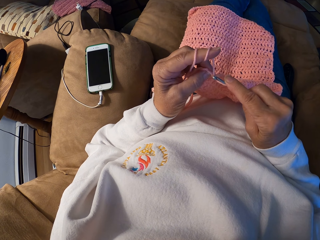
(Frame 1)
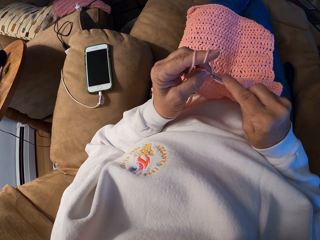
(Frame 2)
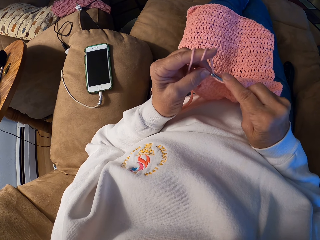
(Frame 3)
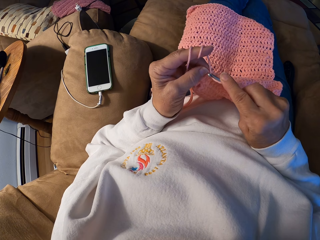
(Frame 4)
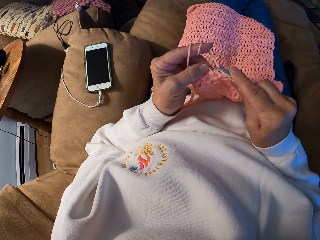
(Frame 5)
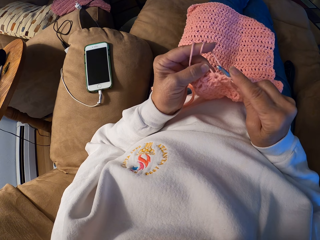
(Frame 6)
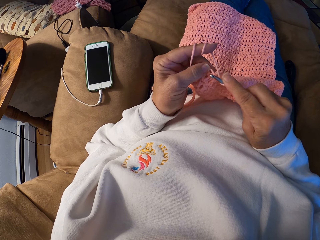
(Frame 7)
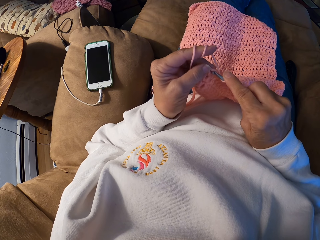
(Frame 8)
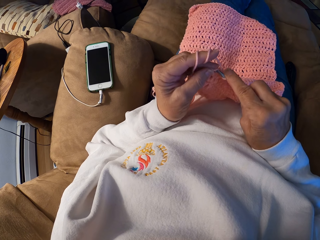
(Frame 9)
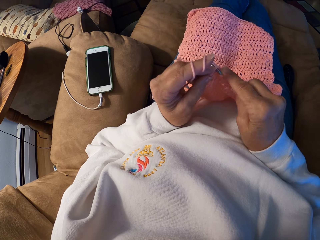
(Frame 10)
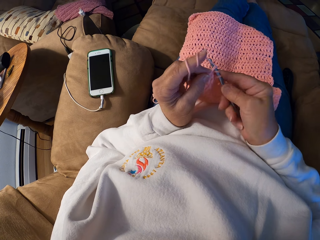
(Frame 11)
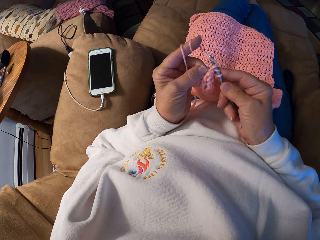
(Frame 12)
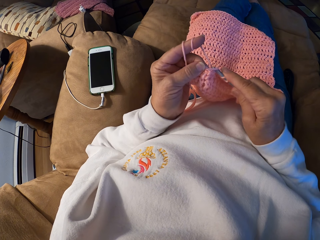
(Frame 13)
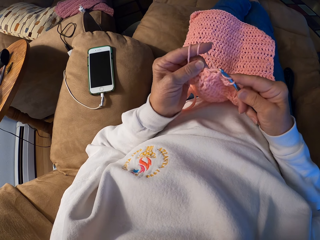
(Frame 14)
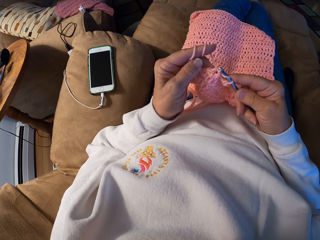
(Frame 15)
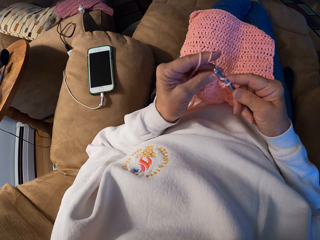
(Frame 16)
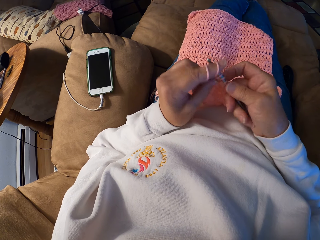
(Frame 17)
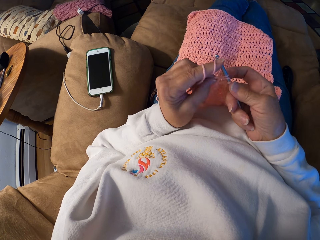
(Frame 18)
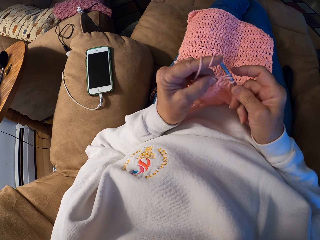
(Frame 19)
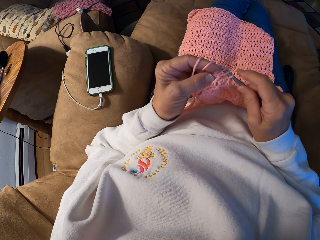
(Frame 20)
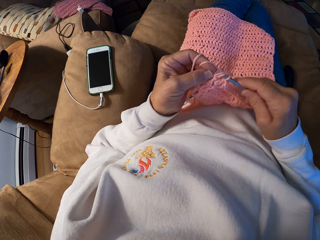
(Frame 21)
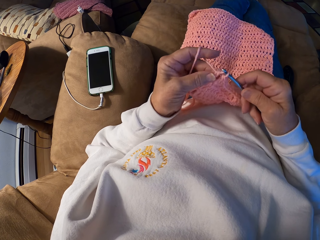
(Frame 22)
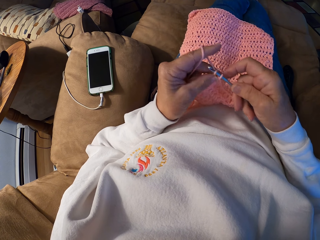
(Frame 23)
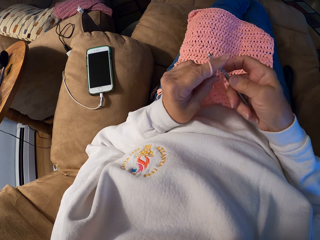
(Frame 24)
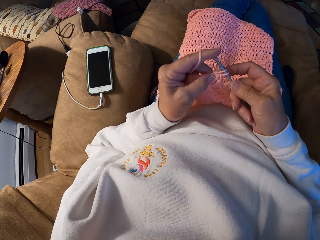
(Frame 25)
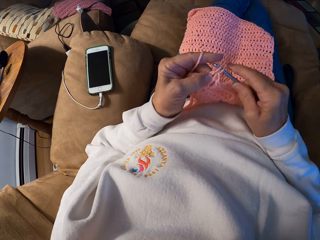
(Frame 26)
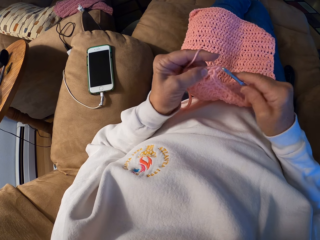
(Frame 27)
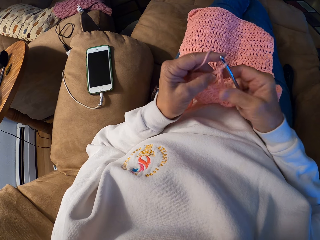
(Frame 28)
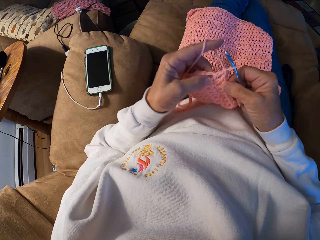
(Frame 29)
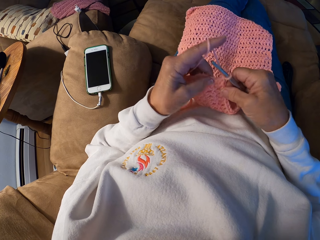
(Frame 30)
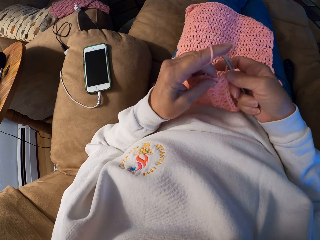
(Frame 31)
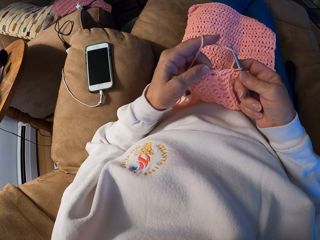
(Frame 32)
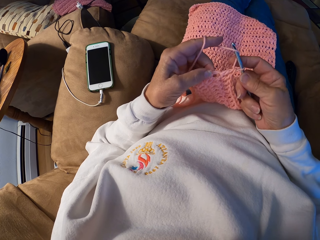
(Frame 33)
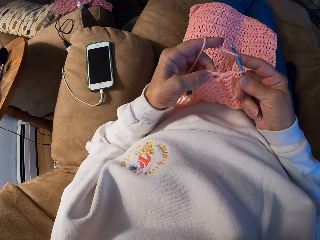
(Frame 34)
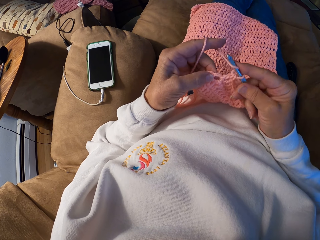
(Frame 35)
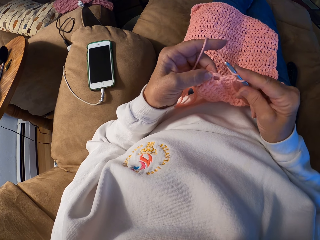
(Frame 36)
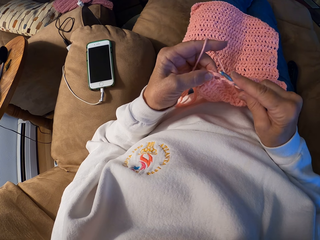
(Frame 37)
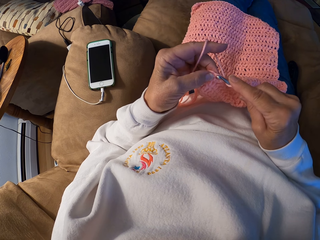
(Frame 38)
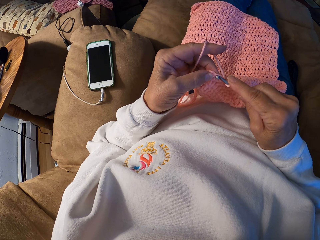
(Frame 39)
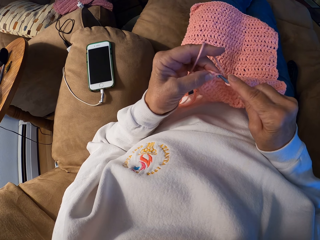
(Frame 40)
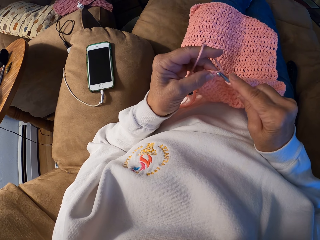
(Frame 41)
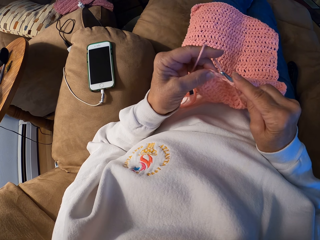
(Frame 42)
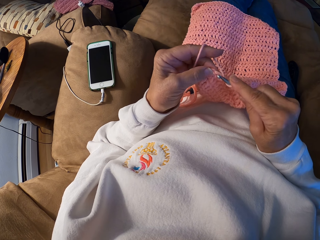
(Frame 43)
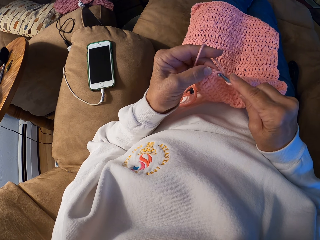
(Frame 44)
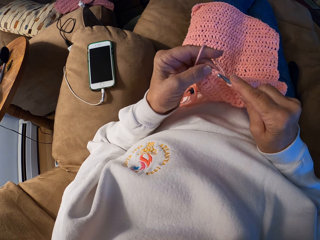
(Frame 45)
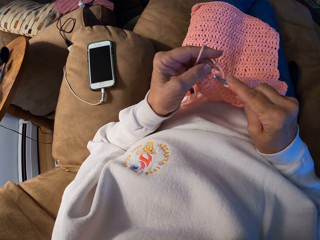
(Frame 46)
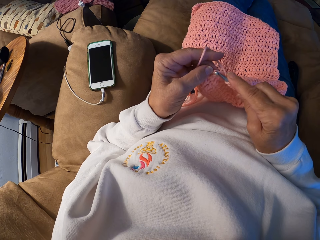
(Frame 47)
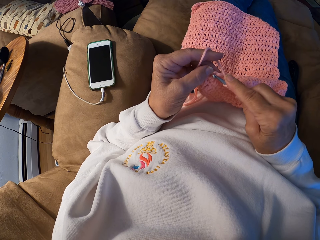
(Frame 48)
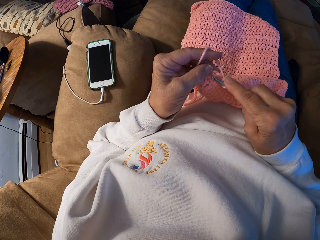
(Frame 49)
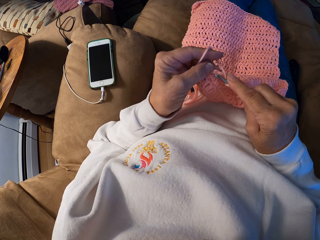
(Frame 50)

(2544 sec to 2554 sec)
The camera wearer crochets a piece of cloth with her hands using the crochet hook.

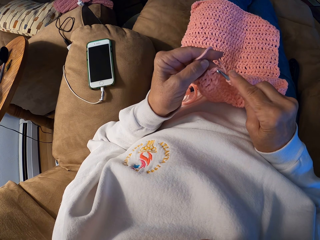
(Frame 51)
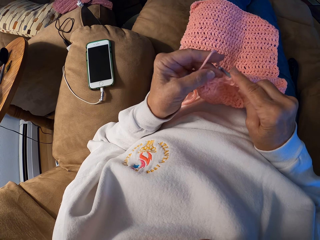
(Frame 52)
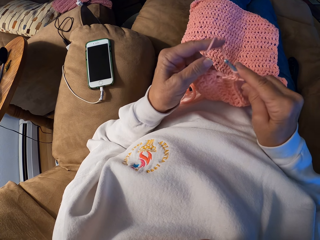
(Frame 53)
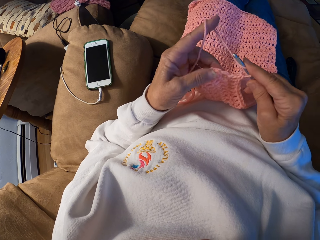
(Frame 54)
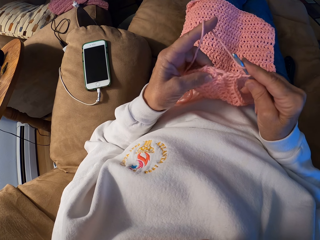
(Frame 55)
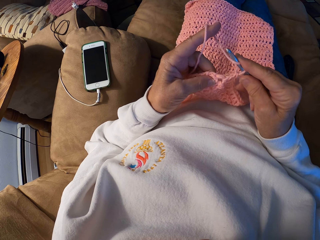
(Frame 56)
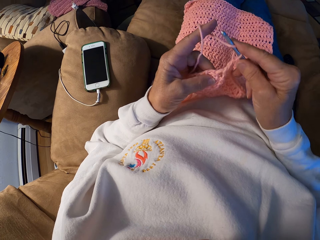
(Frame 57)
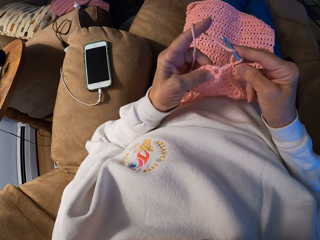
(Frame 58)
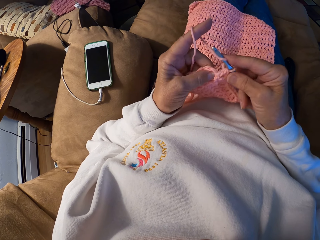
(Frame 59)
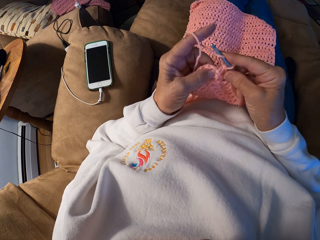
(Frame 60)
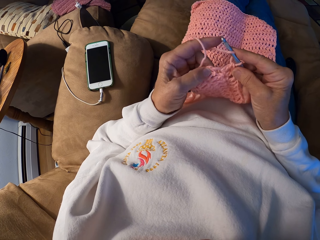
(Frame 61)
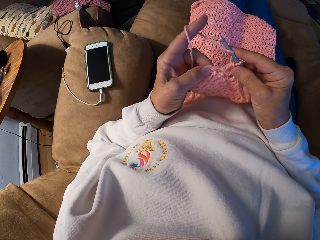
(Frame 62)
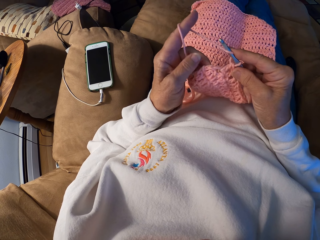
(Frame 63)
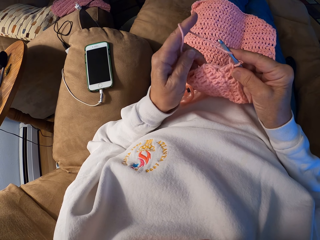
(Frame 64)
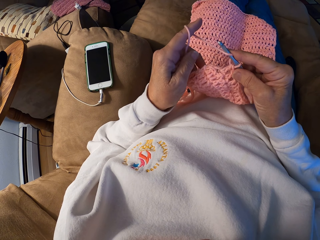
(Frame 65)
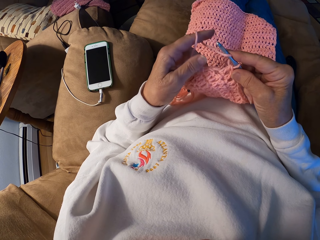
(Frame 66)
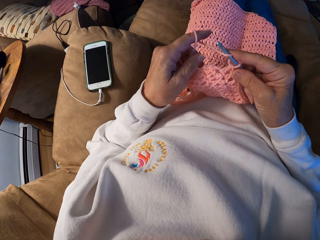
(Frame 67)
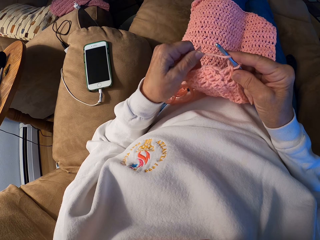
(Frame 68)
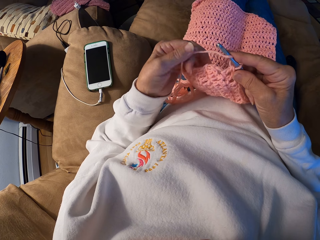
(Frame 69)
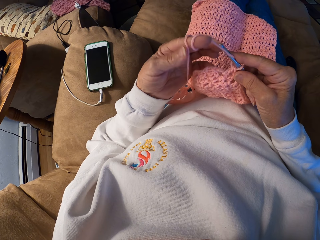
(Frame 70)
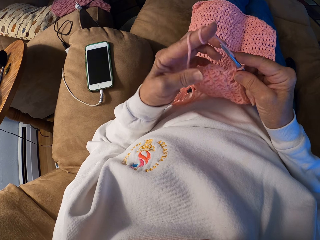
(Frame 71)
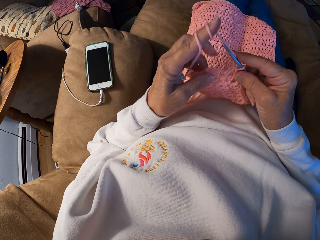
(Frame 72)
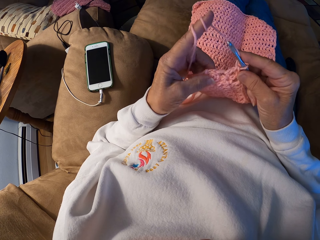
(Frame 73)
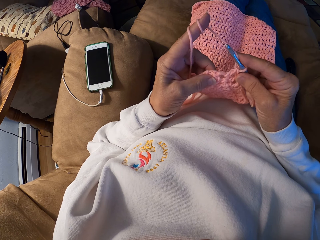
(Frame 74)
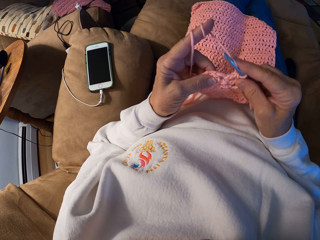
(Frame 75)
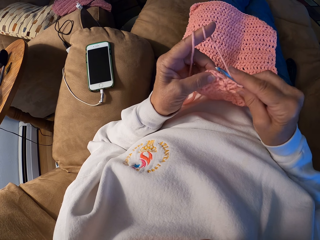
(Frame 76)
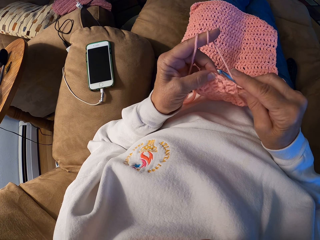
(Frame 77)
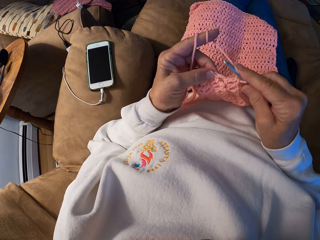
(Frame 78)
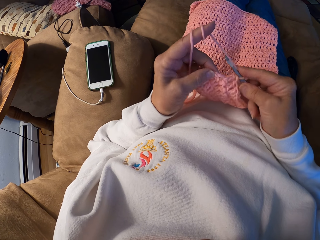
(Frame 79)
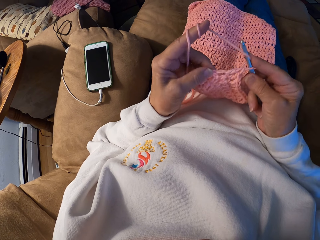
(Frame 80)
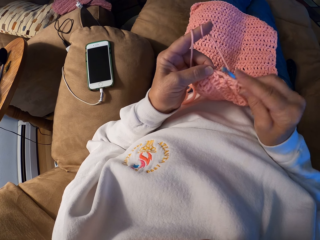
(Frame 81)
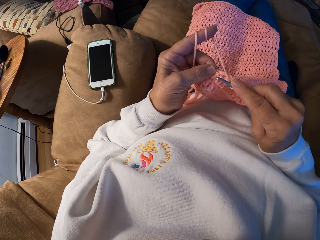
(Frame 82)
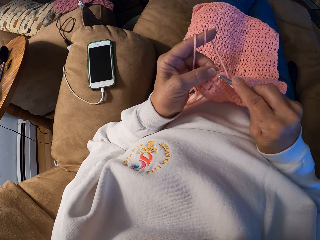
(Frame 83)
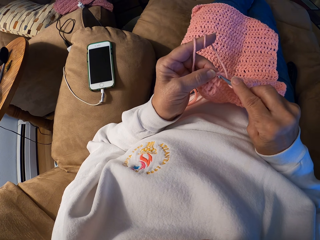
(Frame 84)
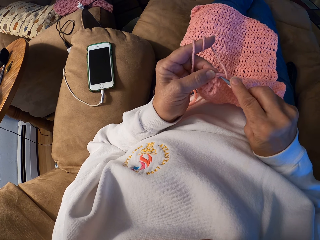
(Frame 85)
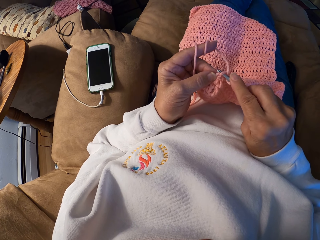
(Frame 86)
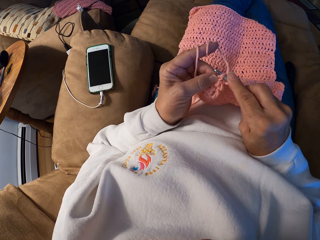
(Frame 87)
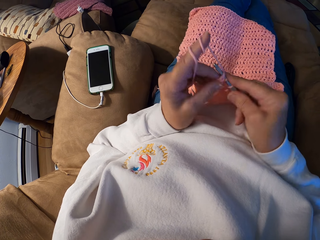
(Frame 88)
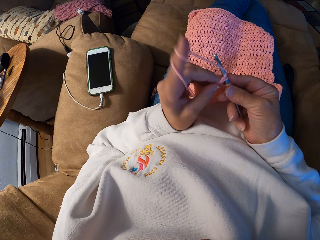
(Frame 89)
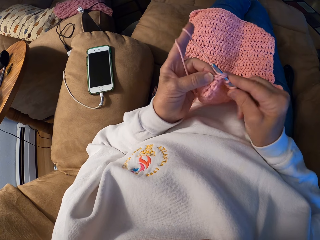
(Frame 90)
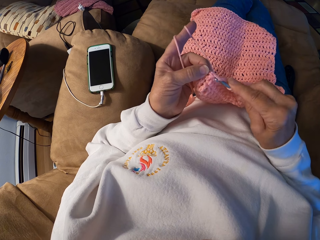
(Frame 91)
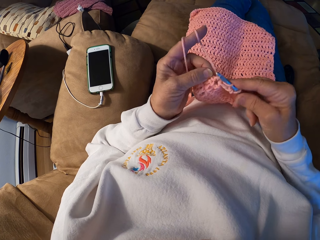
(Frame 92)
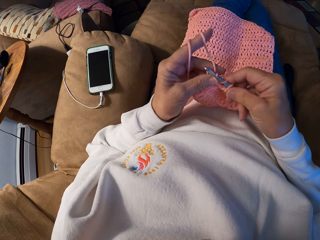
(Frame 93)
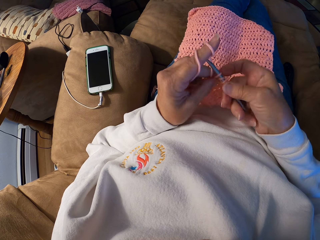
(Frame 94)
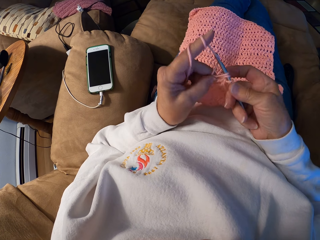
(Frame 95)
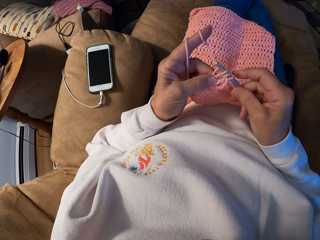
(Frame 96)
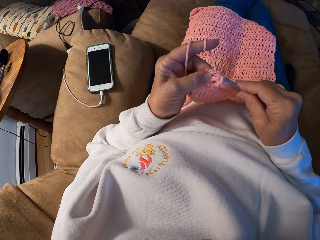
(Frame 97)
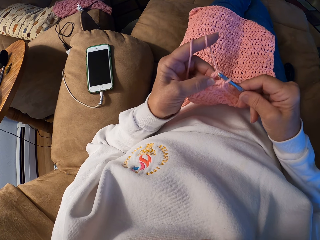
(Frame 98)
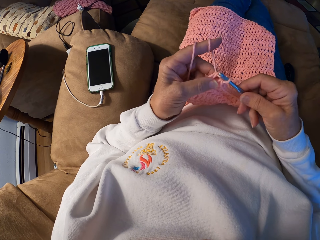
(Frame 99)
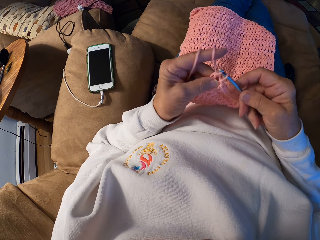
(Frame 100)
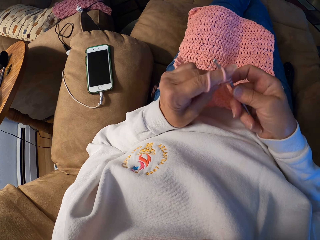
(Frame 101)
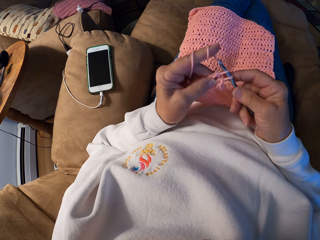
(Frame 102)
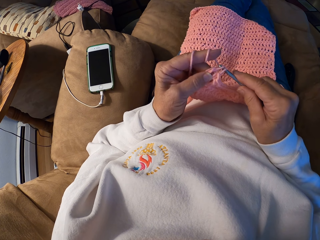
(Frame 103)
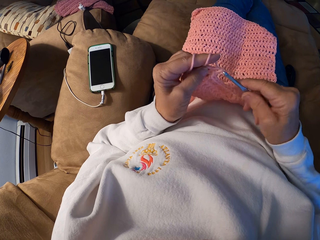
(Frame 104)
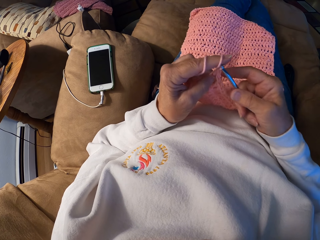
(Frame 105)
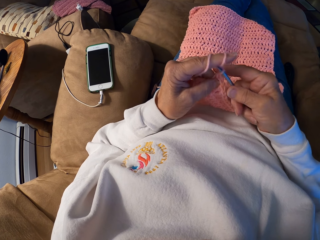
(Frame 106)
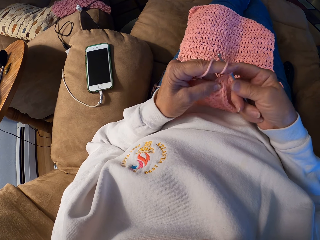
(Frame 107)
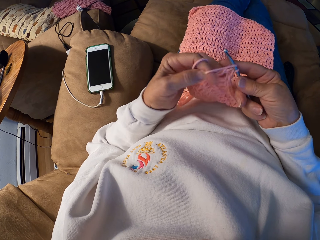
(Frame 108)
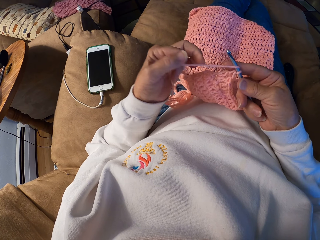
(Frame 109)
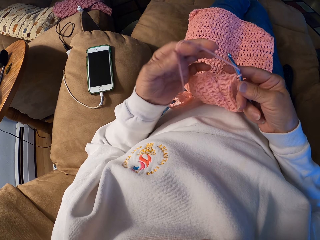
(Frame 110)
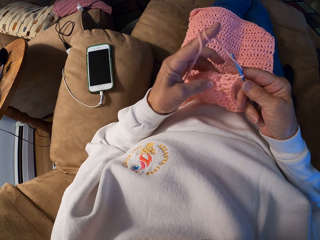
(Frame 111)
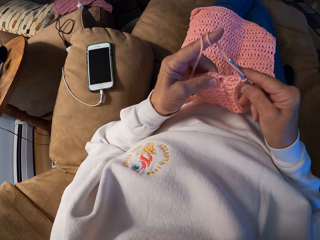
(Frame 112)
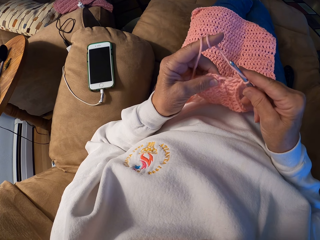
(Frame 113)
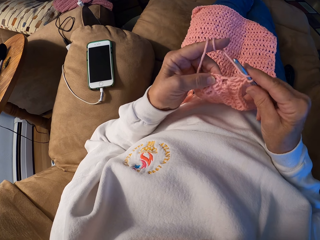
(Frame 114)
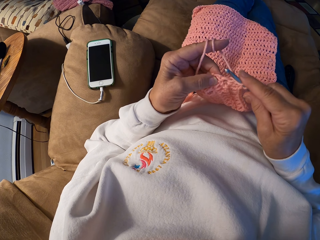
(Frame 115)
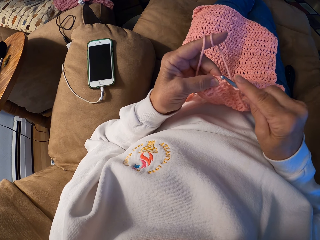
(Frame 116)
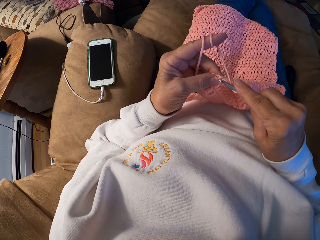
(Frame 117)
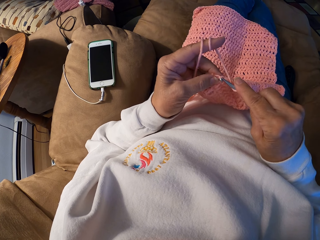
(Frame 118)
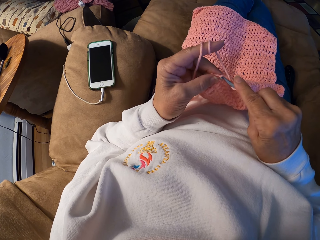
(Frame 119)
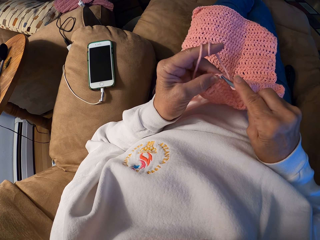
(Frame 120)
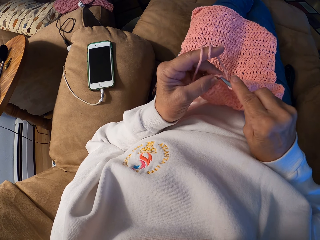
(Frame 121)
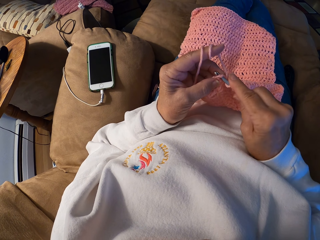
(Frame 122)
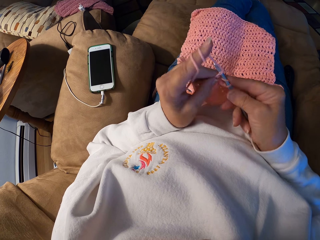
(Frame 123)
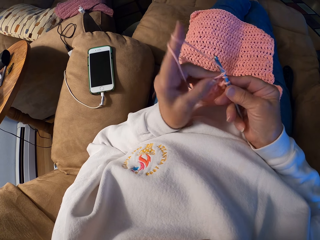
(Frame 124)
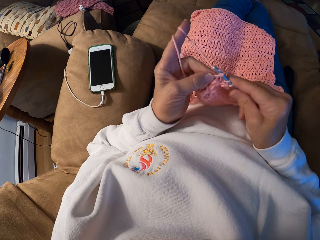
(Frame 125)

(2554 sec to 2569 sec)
The camera wearer adjusts the yarn with her left index finger. She ties the yarn on the finger. She crochets a piece of cloth with her hands using the crochet hook. She adjusts the yarn with her left index finger. She crochets the yarn with her hands.
